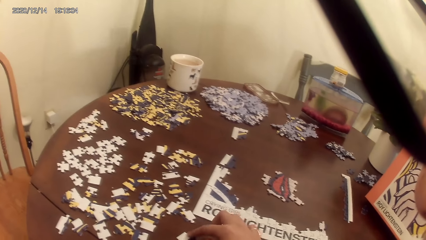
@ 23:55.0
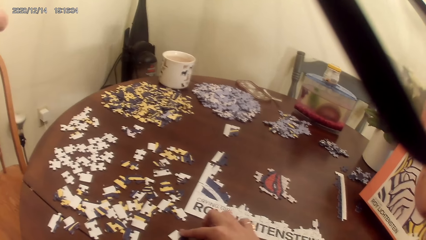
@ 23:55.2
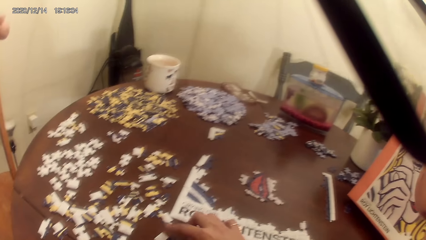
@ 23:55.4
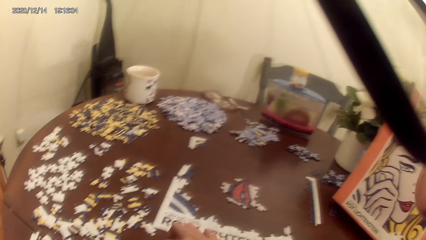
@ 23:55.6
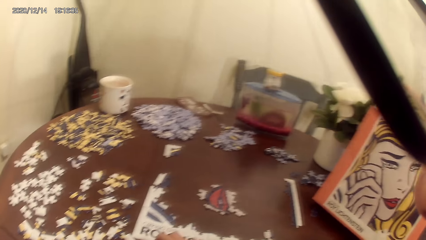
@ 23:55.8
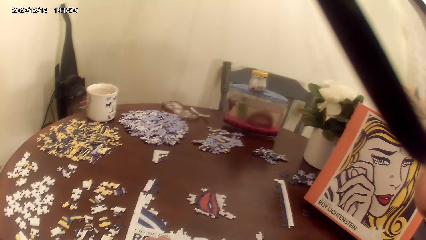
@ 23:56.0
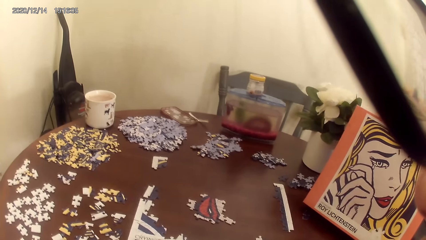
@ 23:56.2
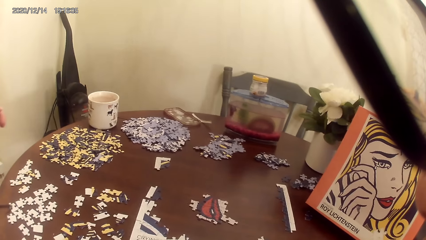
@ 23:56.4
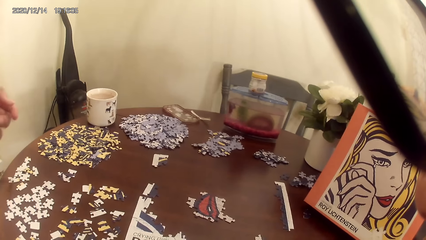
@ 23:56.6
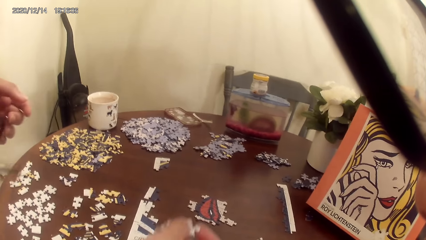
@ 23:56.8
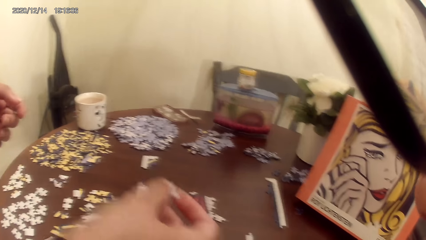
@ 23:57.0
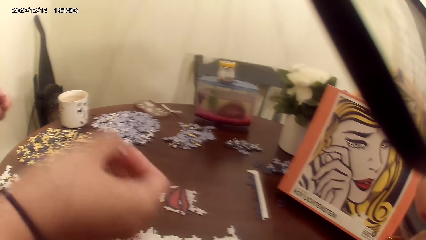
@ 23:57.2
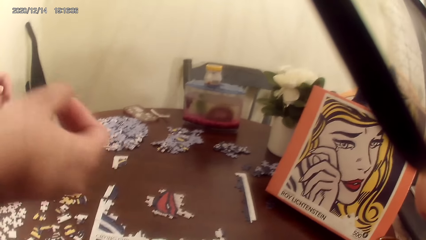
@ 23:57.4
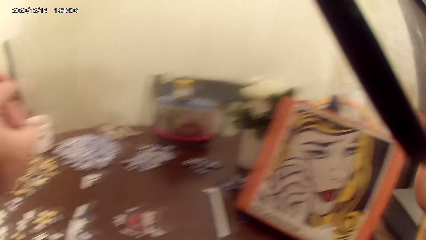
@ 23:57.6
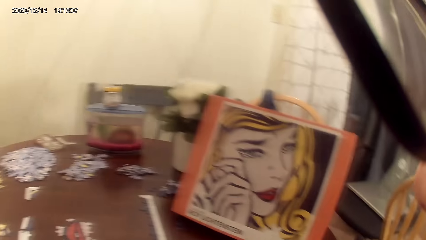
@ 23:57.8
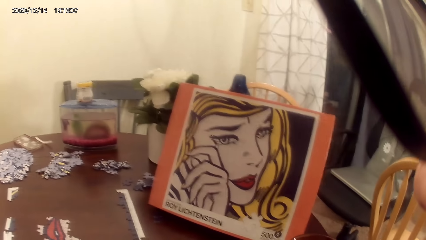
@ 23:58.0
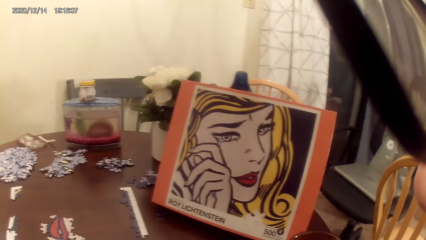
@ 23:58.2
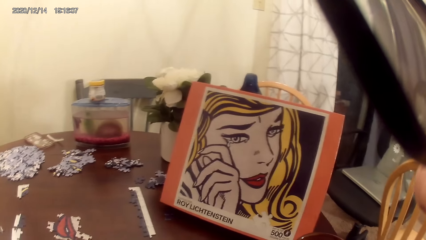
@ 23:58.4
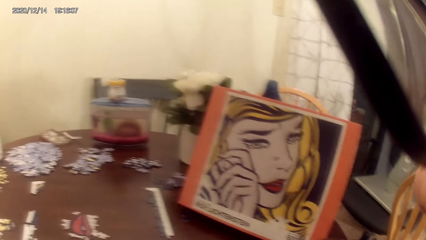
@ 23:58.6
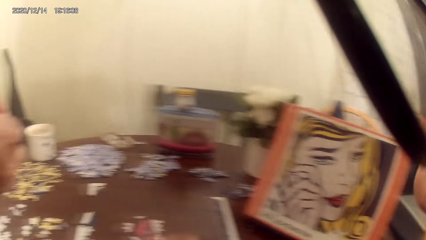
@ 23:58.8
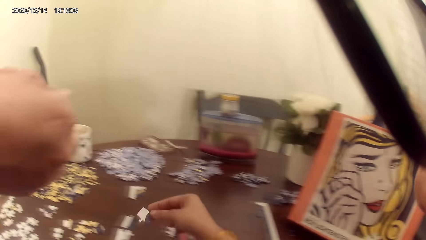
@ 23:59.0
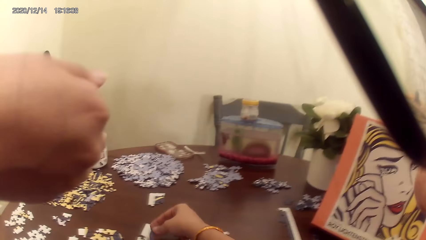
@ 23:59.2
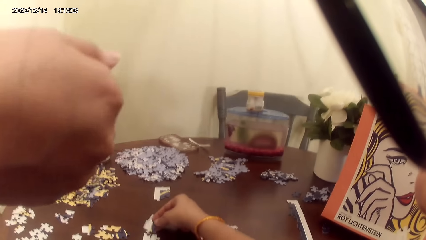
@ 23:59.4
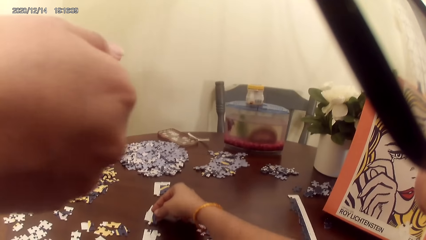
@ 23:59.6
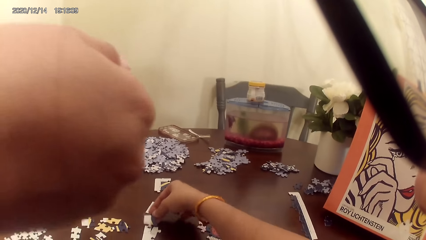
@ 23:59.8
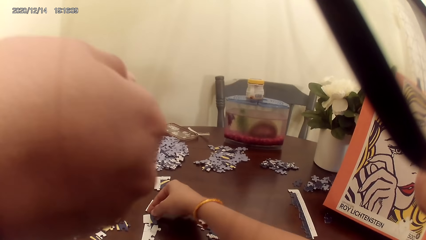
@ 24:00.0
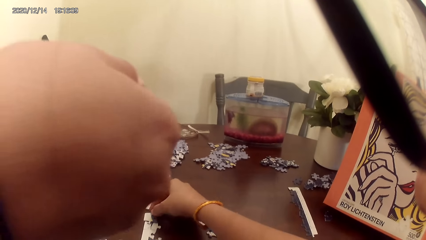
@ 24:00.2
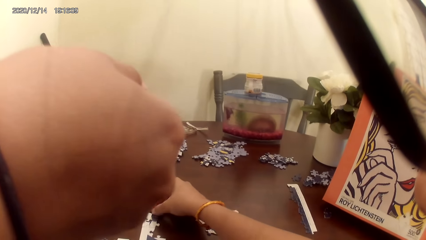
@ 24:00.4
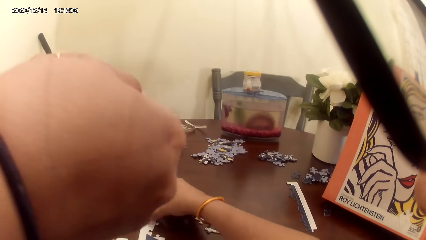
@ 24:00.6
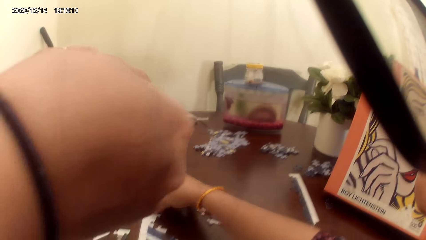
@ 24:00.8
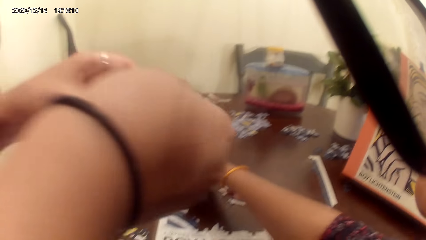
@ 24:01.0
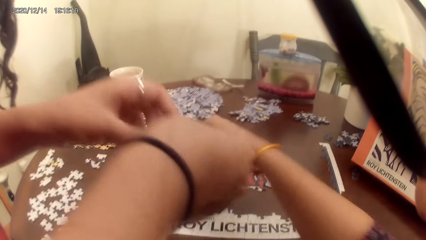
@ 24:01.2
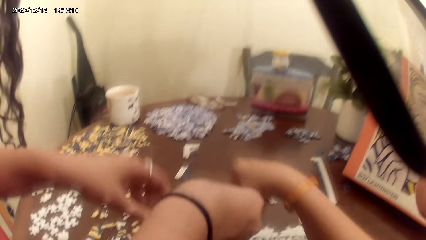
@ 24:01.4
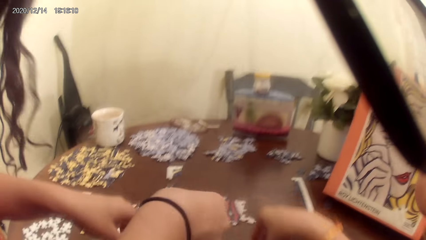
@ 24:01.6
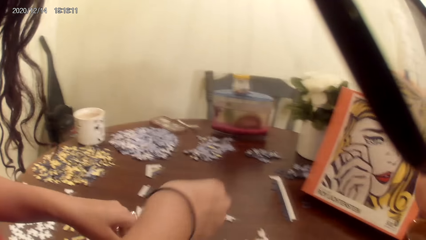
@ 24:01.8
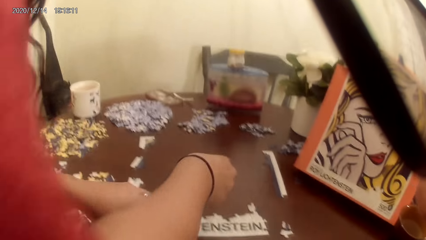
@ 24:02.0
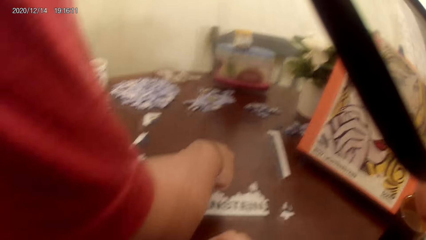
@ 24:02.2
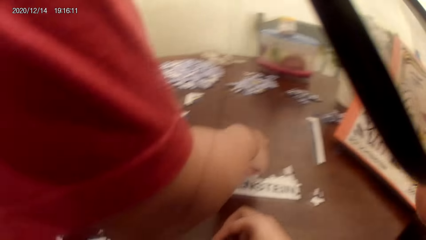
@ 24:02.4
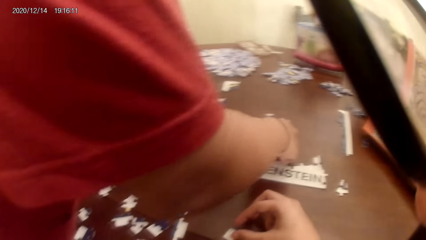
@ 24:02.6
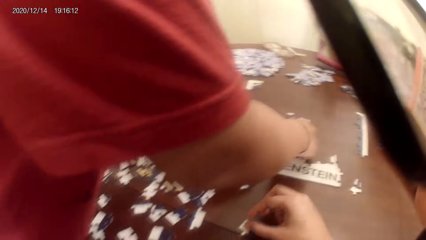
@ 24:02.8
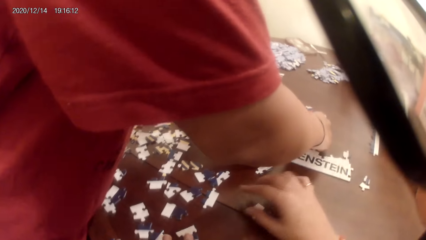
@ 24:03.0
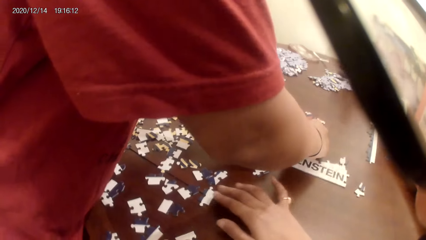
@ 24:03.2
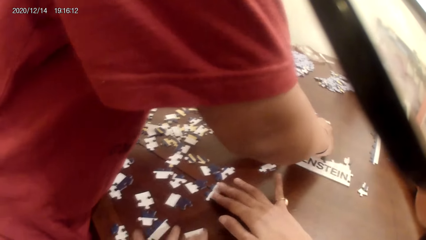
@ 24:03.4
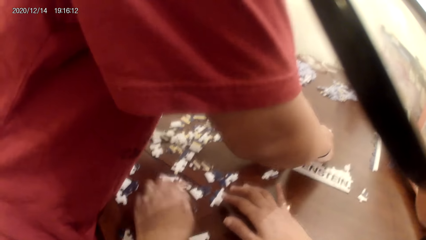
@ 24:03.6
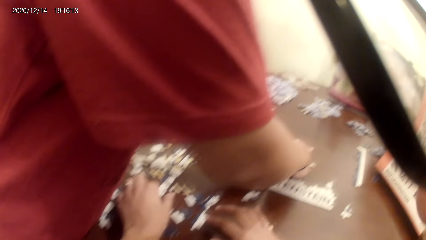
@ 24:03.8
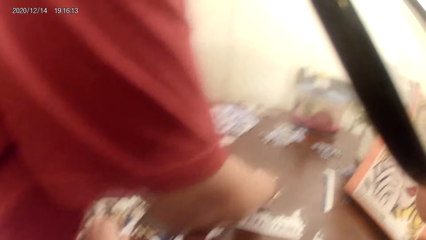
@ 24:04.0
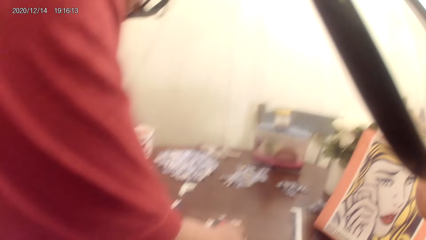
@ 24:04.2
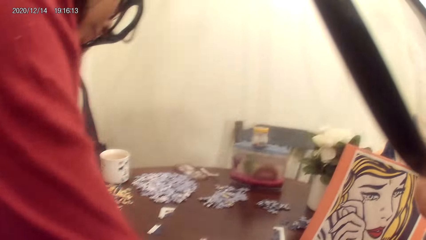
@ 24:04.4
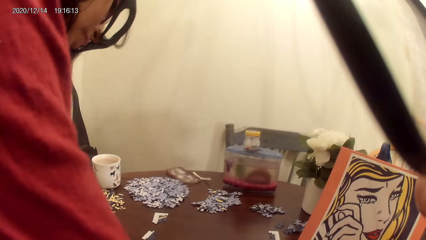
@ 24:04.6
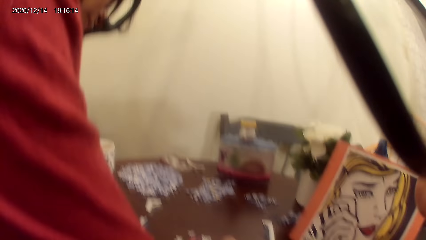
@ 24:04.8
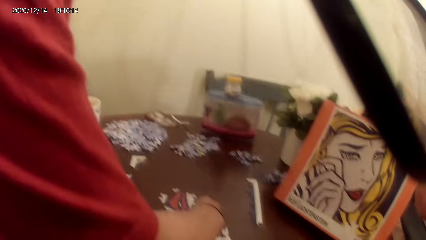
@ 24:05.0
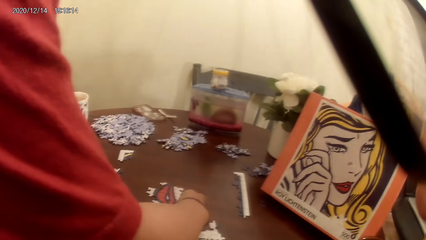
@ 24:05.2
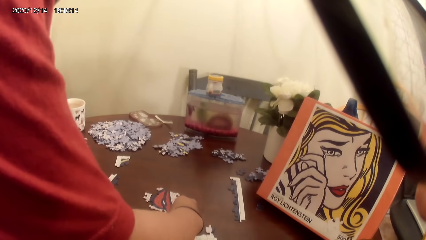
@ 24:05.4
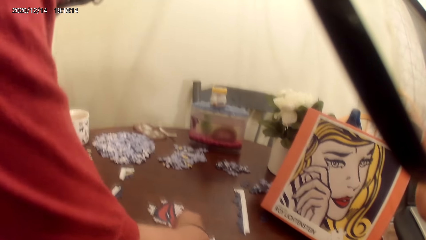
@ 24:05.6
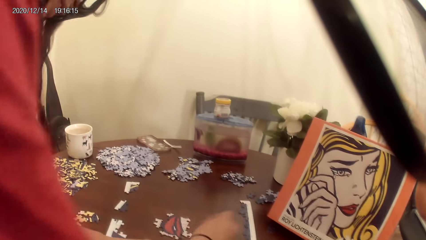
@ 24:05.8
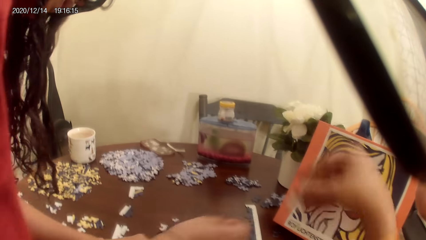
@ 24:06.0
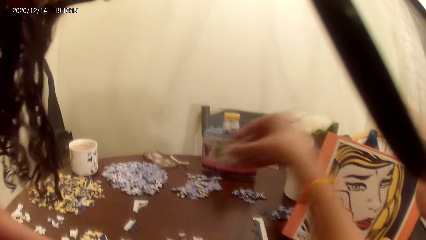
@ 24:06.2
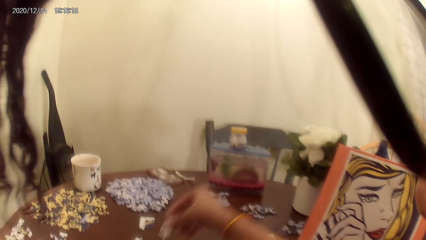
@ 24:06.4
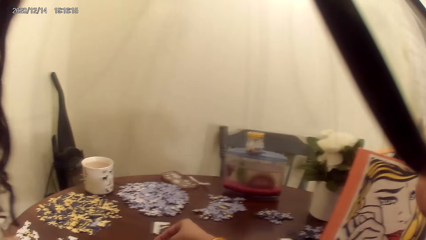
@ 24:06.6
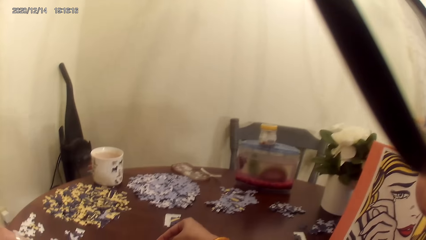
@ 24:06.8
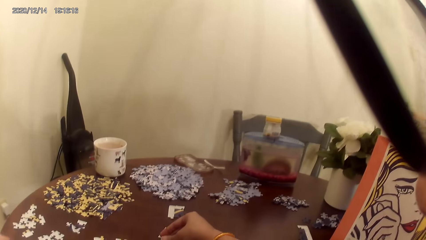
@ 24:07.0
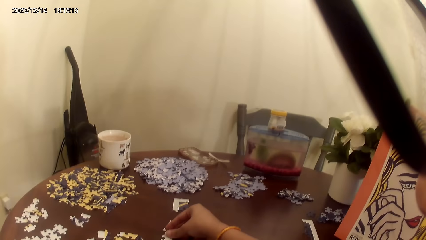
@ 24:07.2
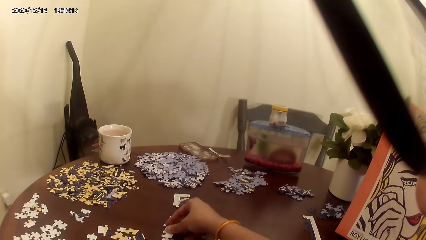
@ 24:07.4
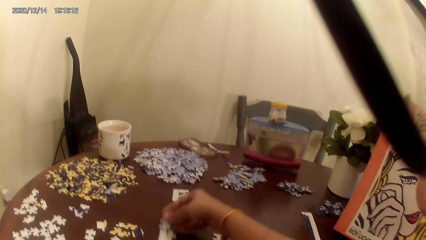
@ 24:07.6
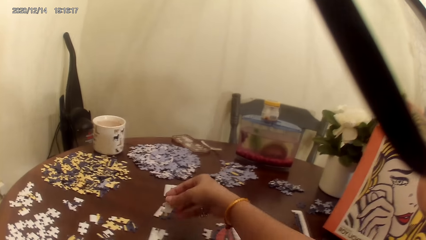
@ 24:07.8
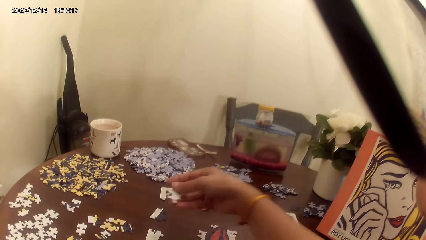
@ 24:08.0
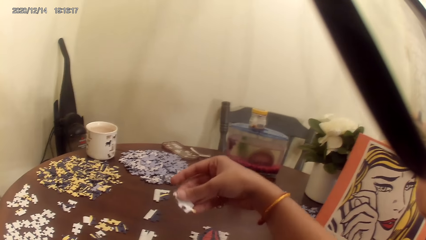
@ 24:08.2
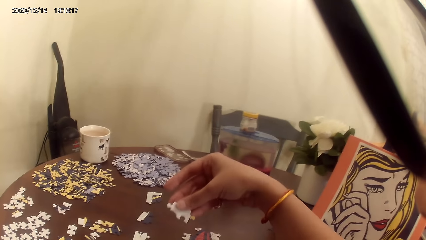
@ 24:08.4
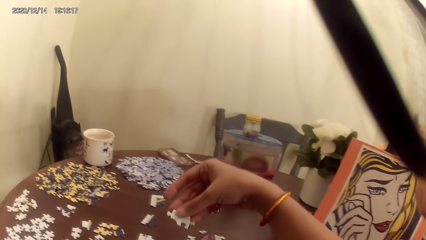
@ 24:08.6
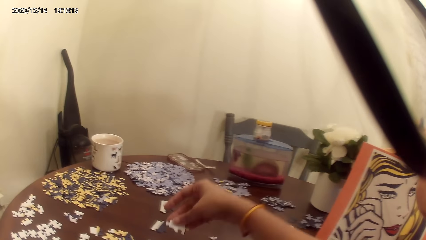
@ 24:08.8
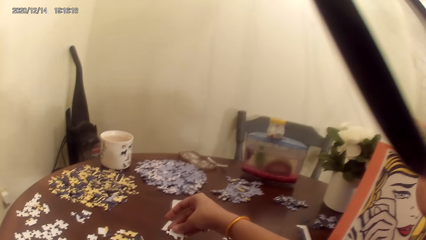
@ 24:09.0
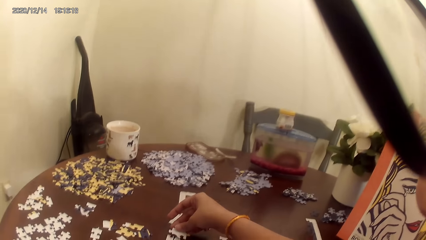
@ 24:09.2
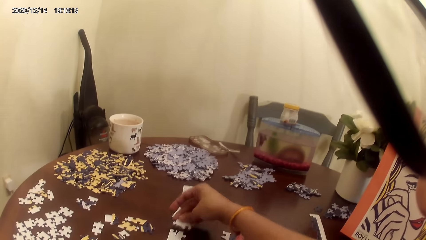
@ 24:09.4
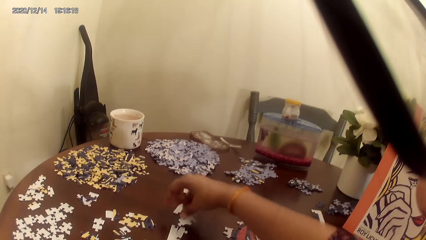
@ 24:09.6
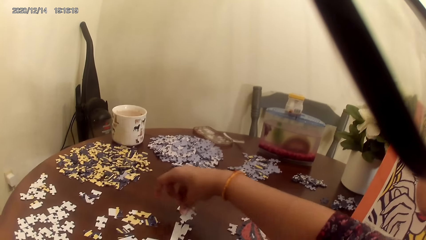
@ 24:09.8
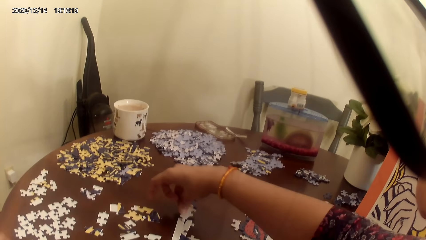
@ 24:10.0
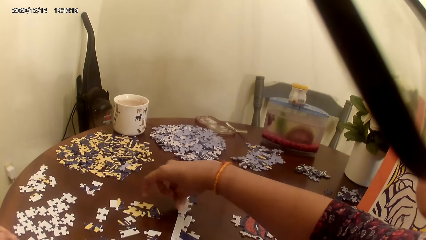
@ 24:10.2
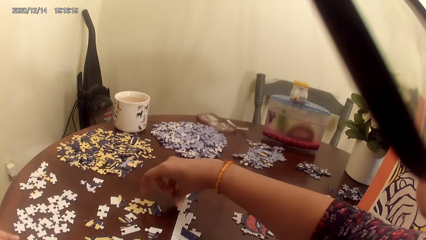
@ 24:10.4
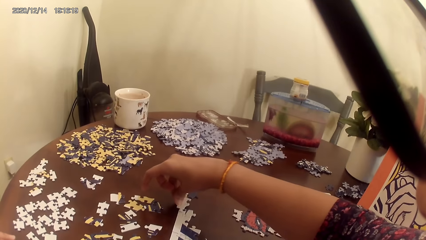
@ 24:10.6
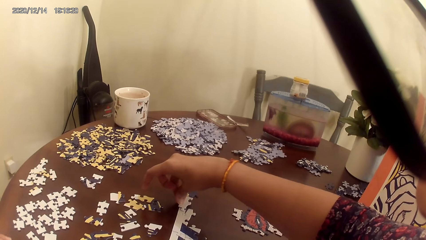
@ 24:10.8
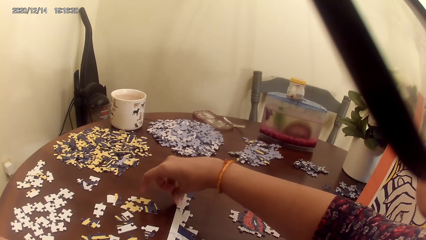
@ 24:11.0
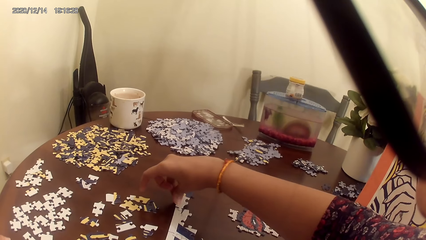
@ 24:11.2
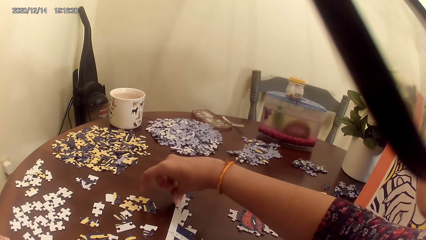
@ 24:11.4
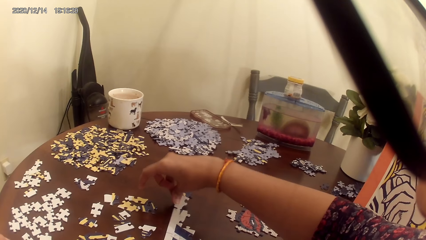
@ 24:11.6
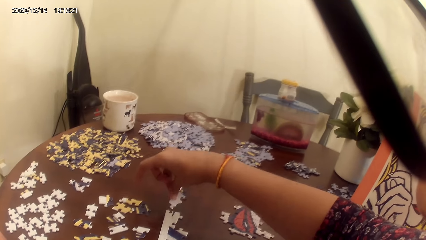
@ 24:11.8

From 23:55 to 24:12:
The camera wearer plays the puzzle game. The camera wearer and a person act on a song from a radio. The camera wearer stares at the portrait. They play the puzzle game. The person plays the puzzle game. The camera wearer plays the puzzle game.
